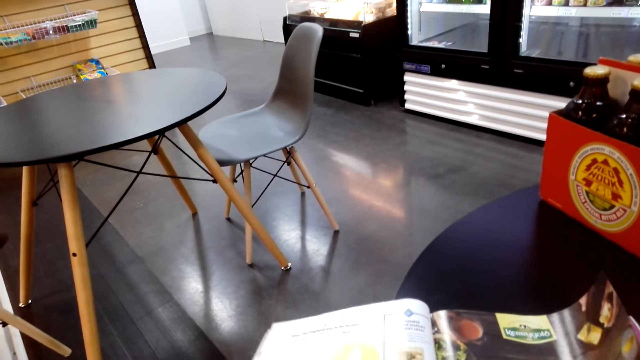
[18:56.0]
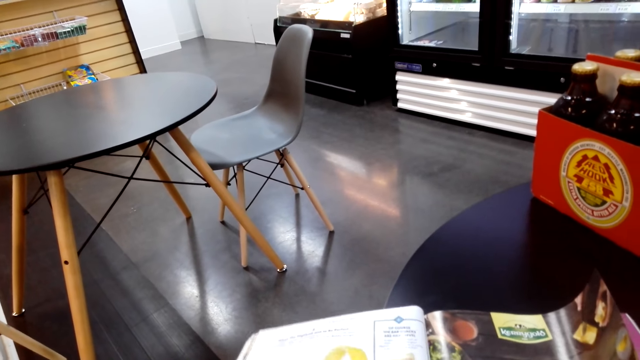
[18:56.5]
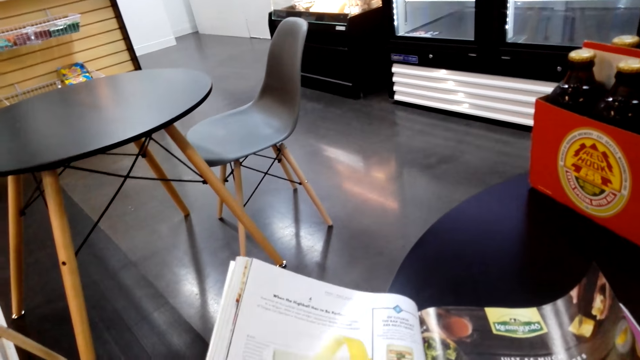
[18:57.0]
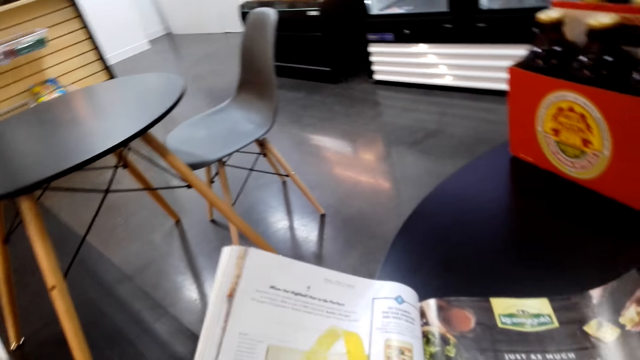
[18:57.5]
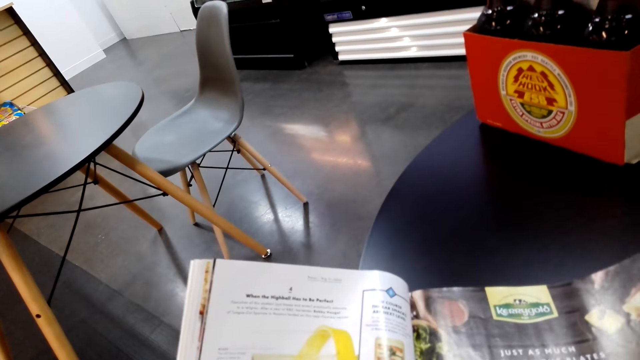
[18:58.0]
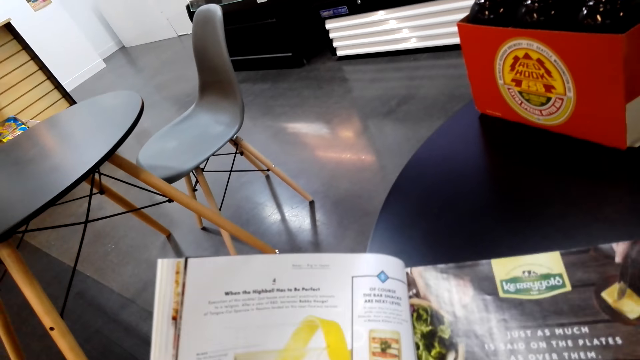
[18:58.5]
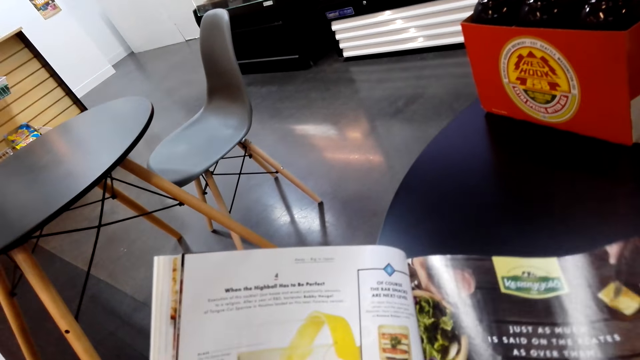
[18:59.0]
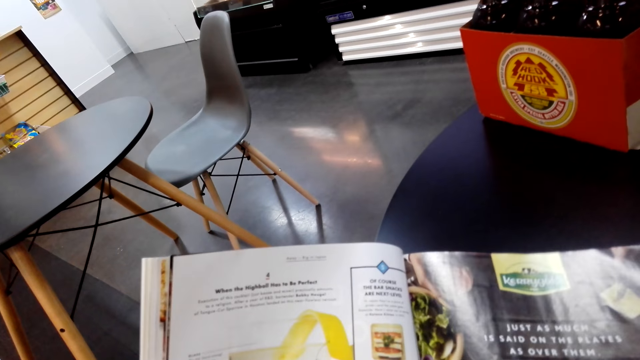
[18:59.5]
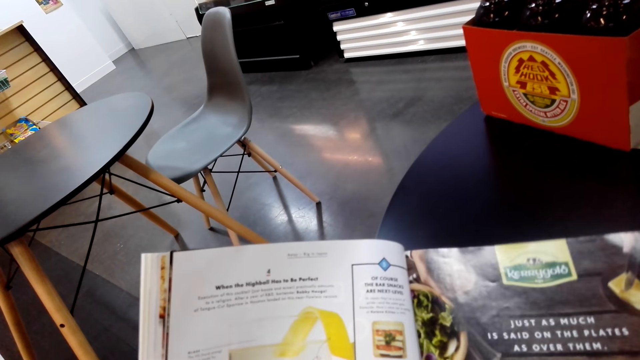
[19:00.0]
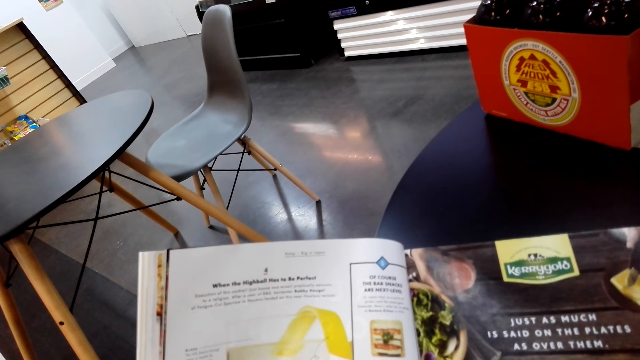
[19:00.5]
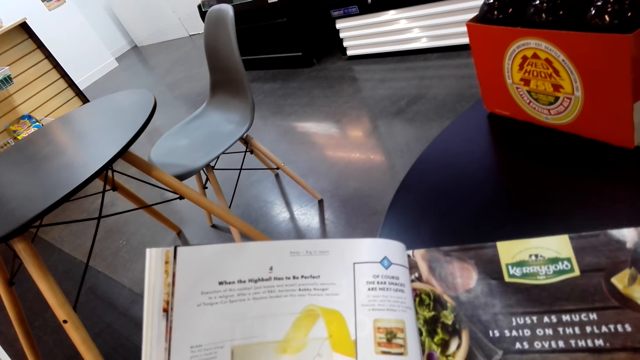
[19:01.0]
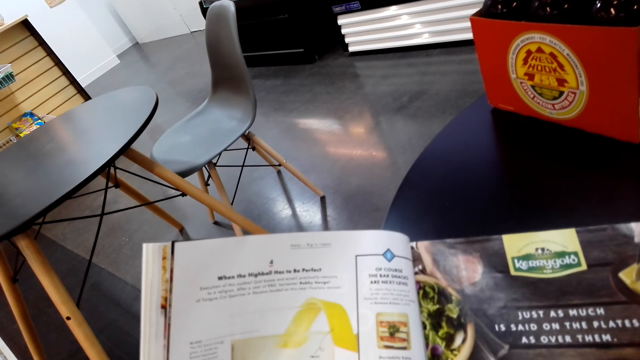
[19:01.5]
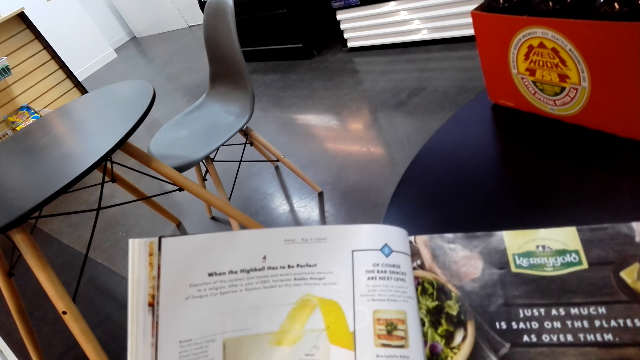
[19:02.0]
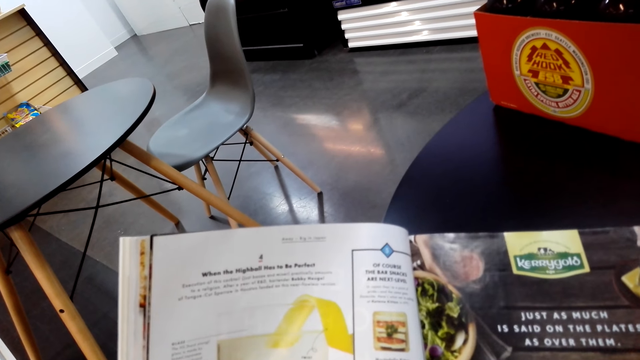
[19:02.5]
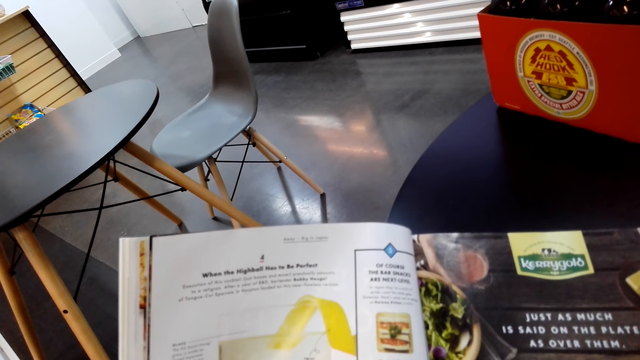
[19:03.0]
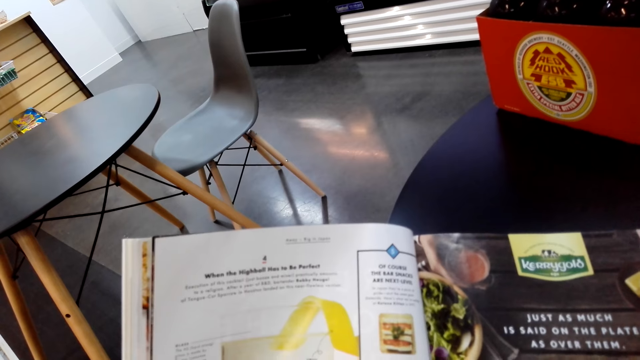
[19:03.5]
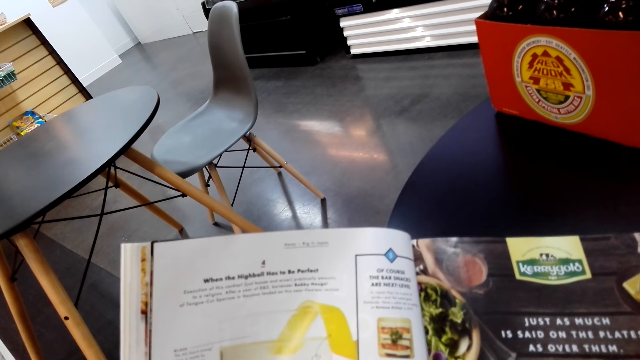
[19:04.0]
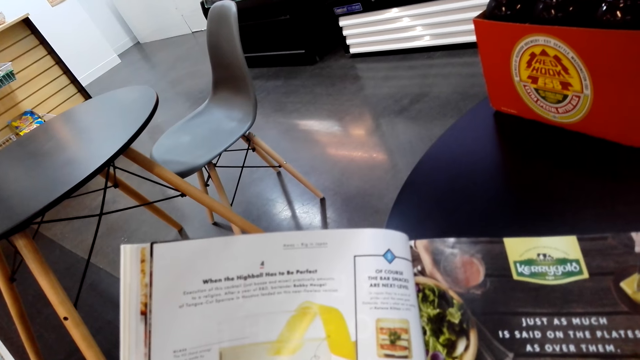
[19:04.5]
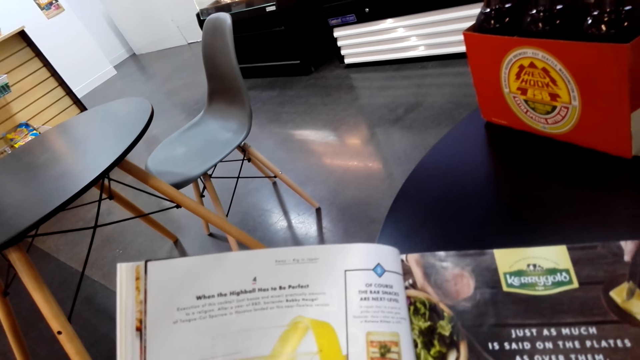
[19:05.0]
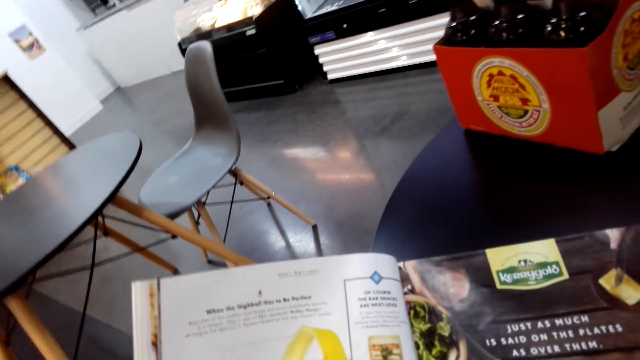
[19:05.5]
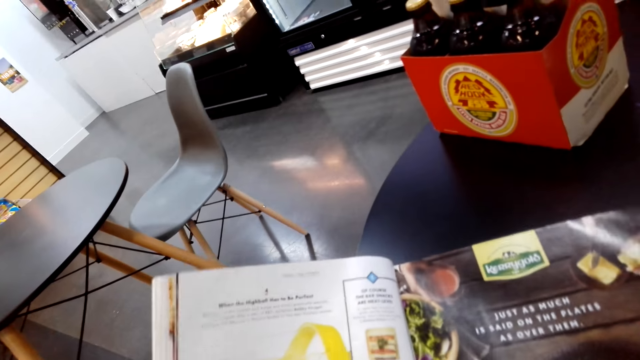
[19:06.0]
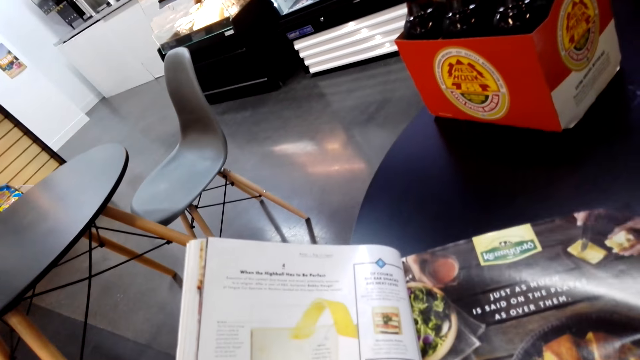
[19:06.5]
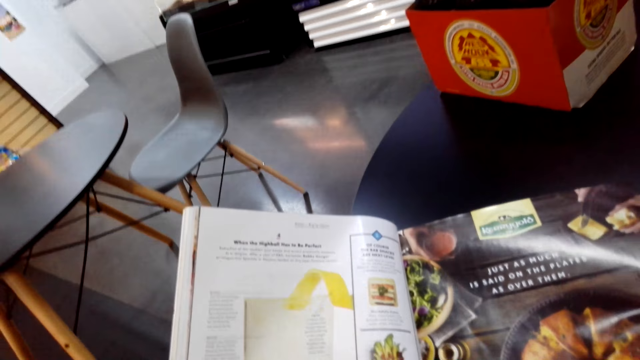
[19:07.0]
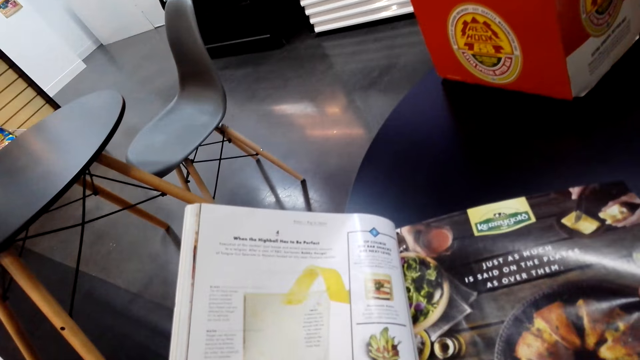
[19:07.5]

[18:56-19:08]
The camera wearer reads the book. They lift the magazine and read the magazine.

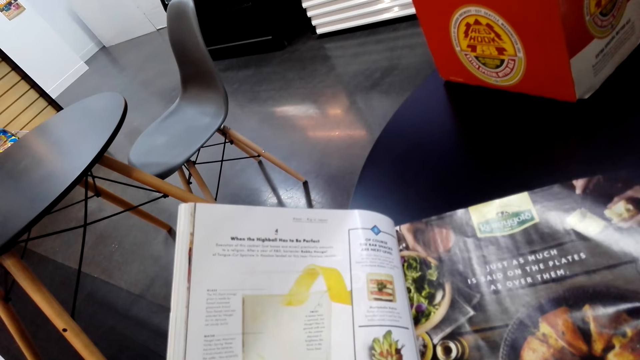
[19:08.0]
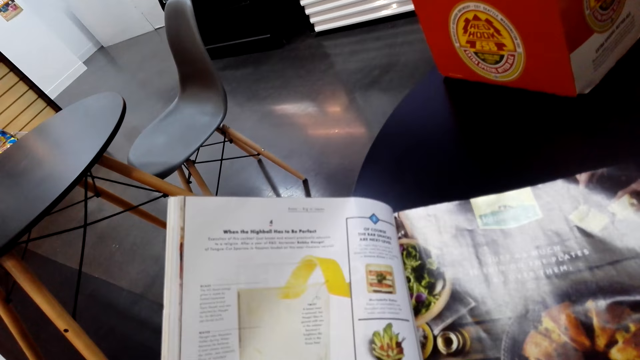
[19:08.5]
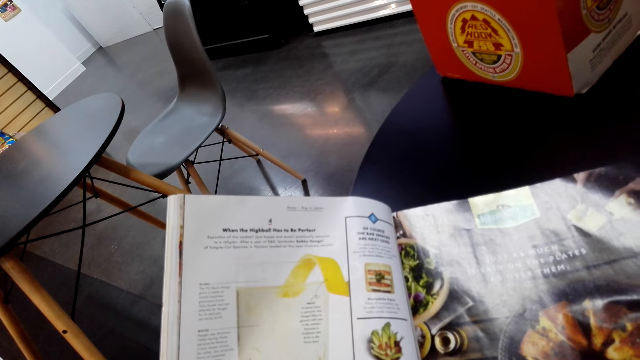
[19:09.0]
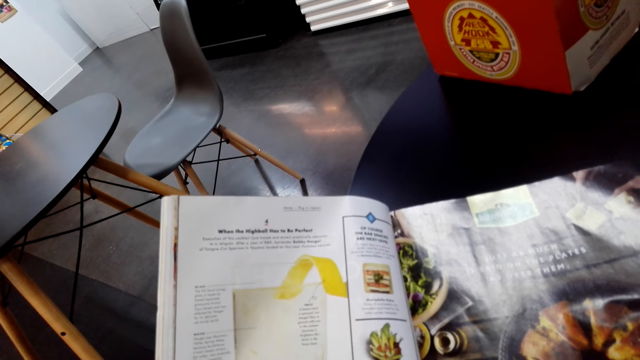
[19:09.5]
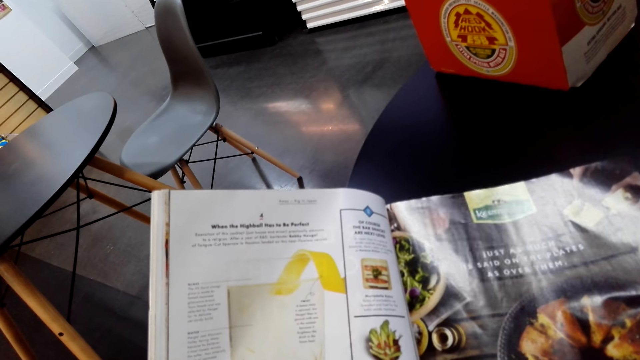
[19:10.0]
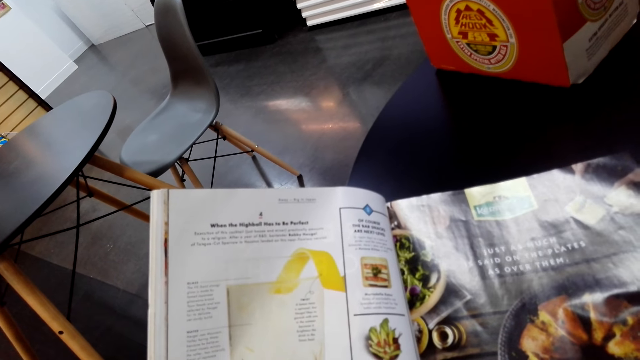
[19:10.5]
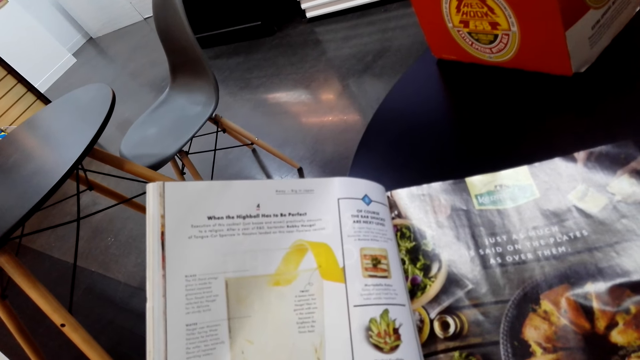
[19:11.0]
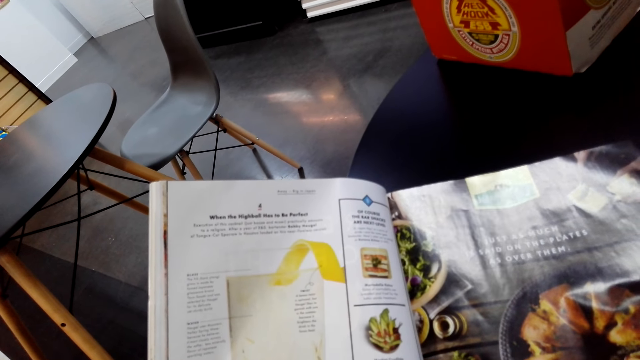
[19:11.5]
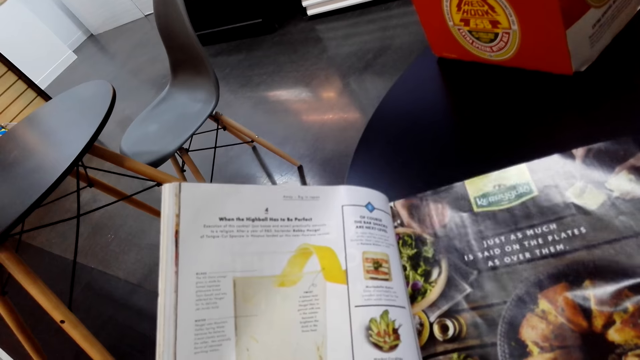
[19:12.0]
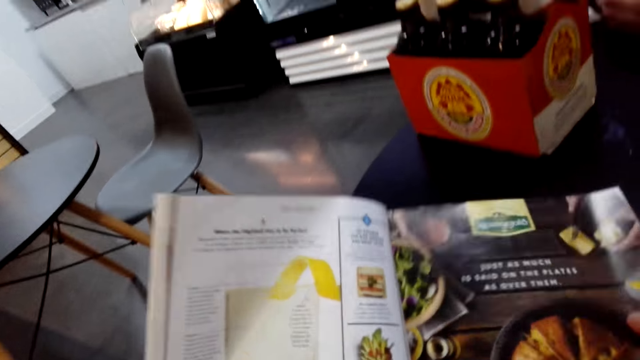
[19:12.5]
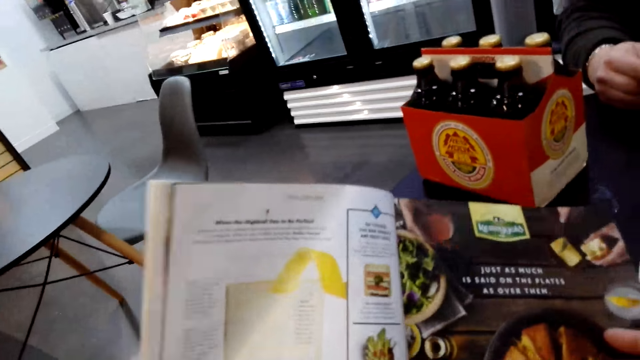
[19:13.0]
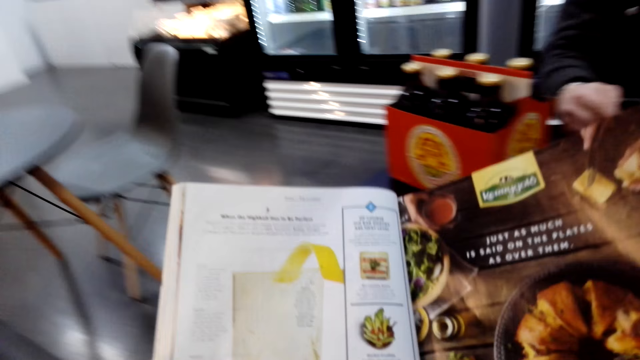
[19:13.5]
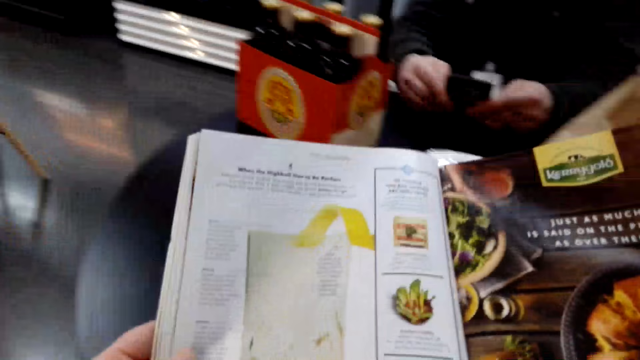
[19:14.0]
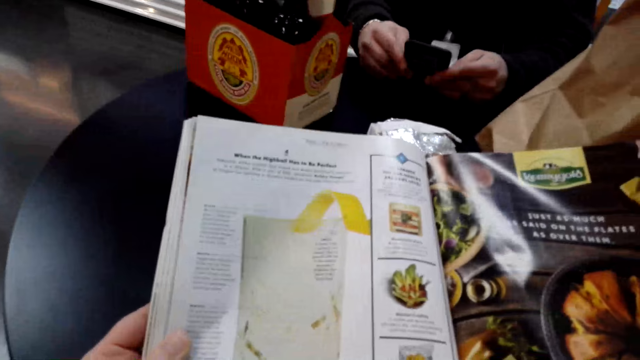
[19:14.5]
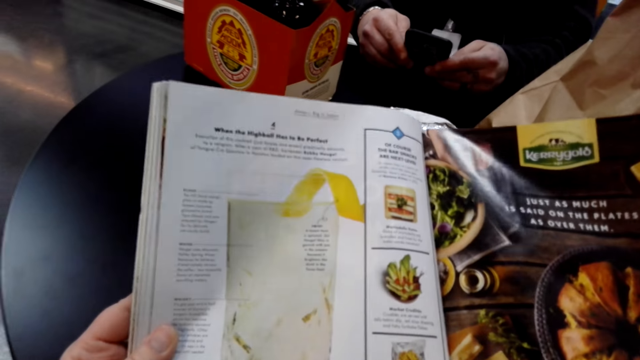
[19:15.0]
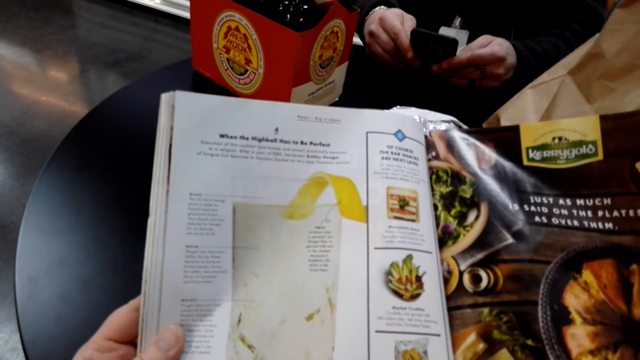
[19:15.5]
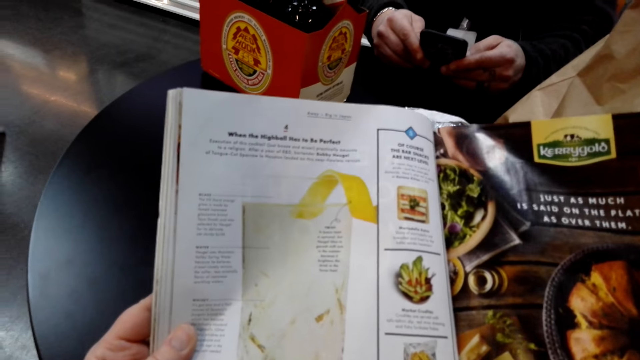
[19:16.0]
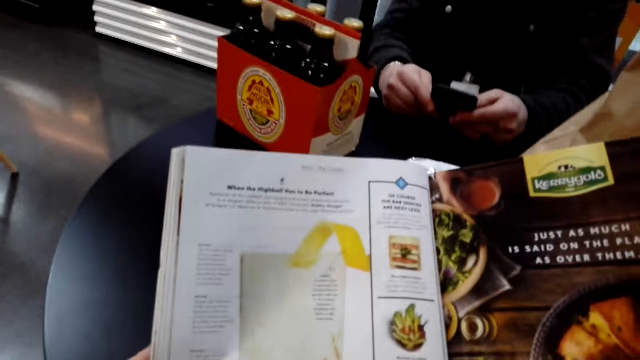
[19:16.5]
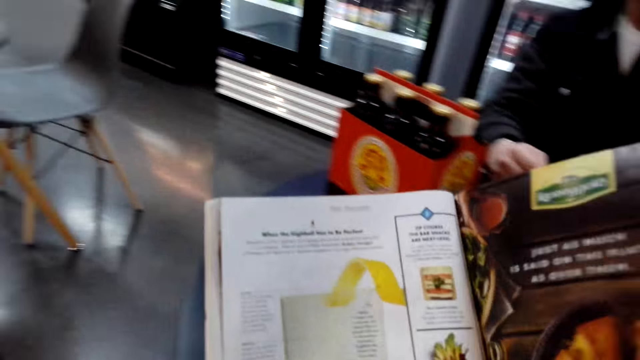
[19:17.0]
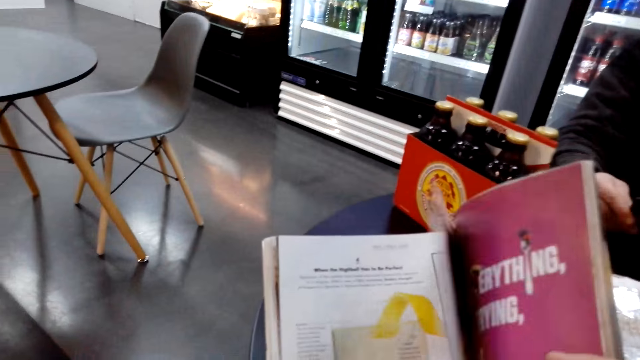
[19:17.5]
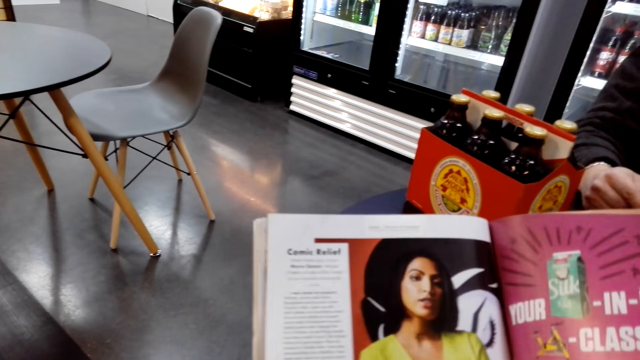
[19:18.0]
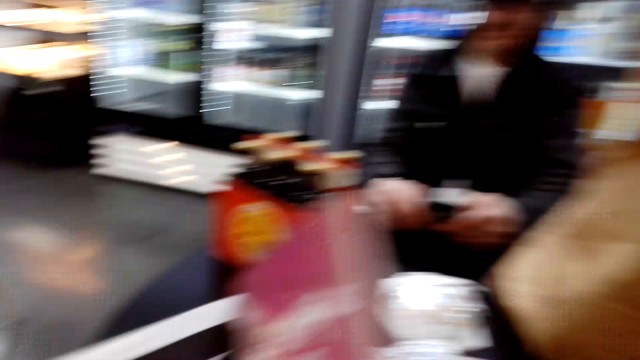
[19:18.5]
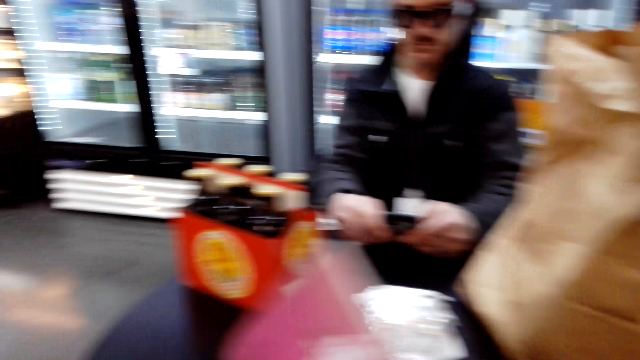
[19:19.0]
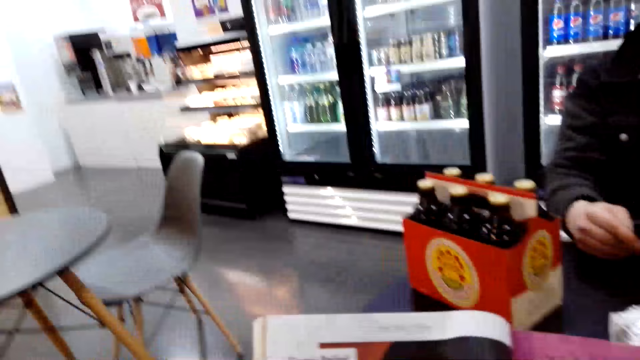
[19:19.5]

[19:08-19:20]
The camera wearer opens a page of the book.
